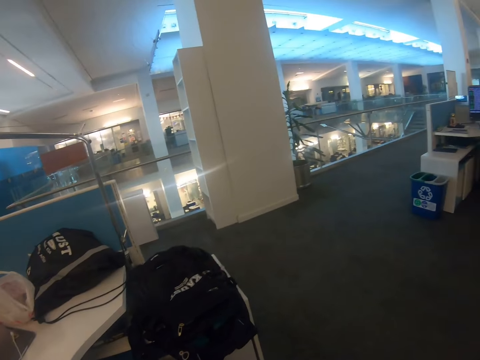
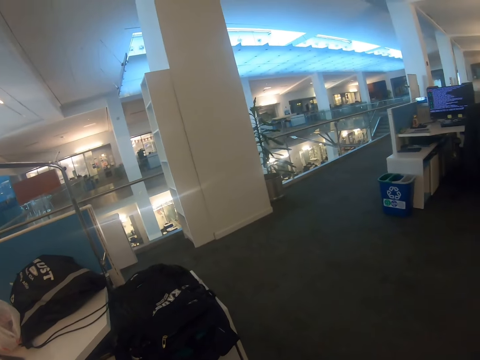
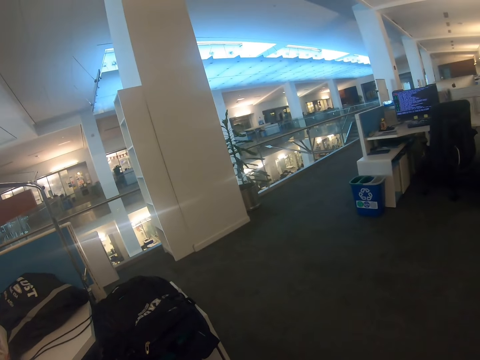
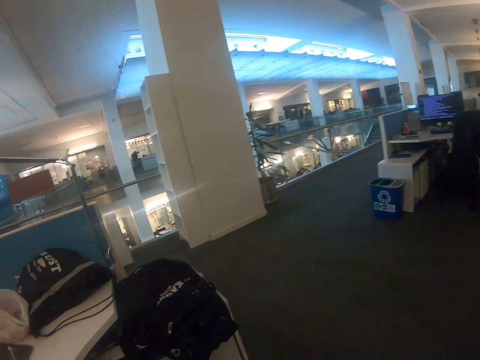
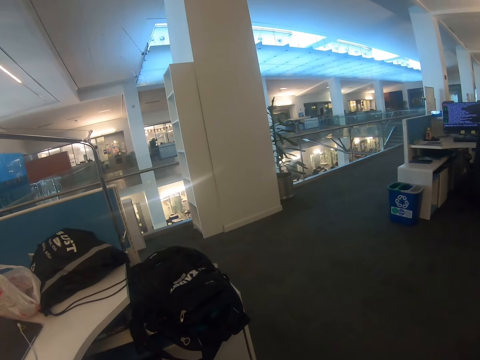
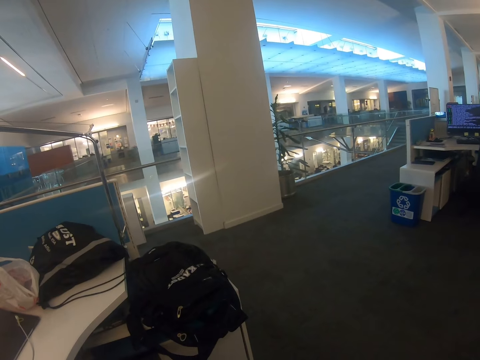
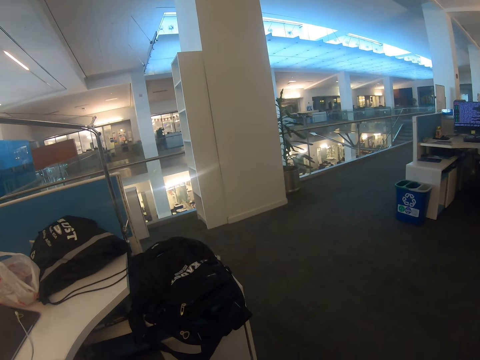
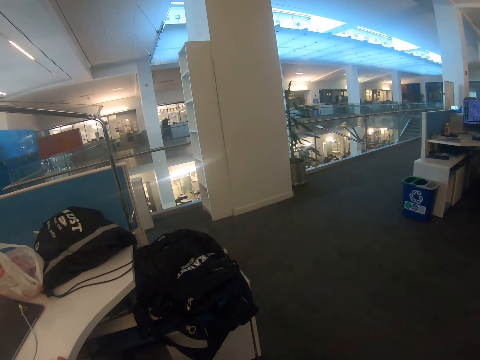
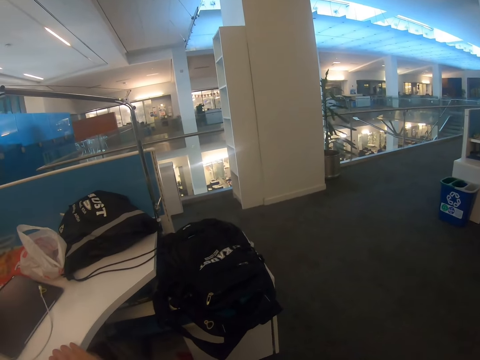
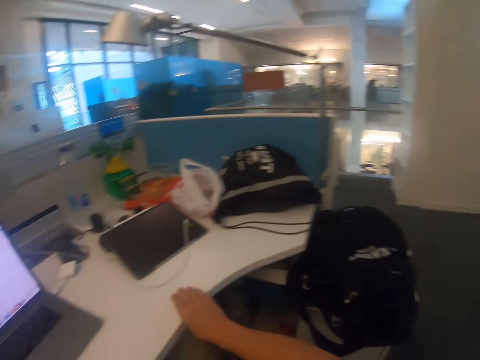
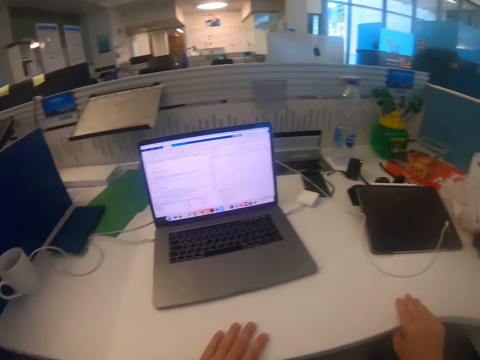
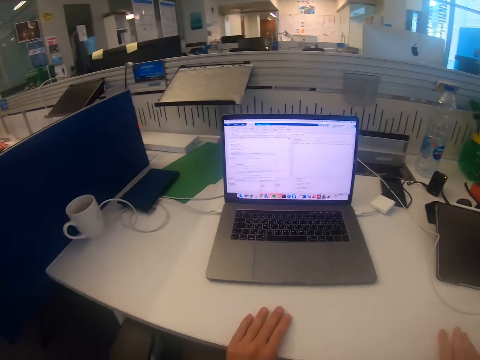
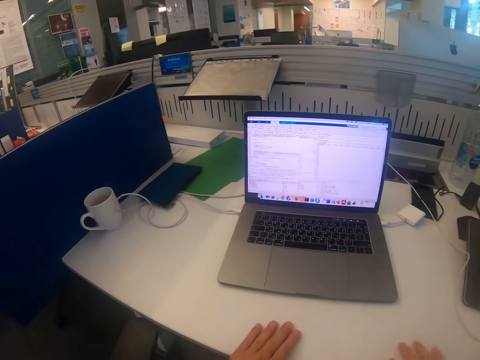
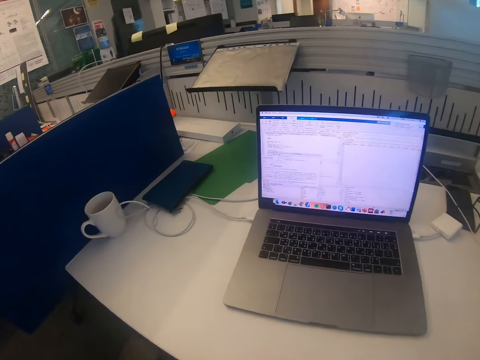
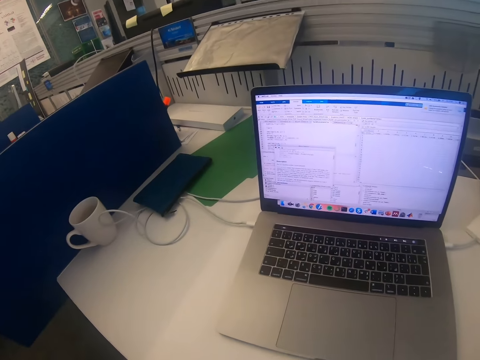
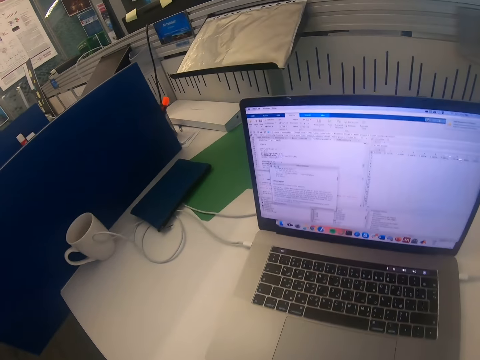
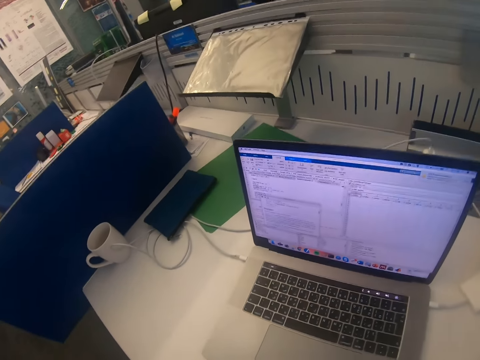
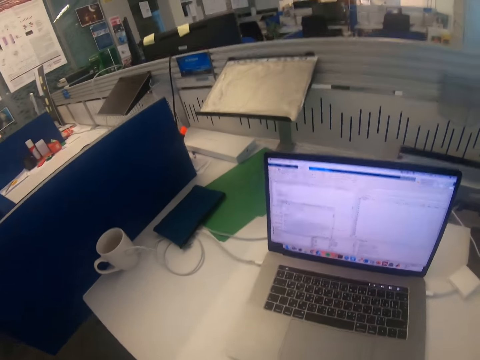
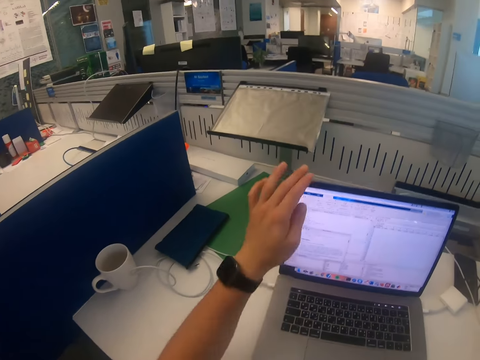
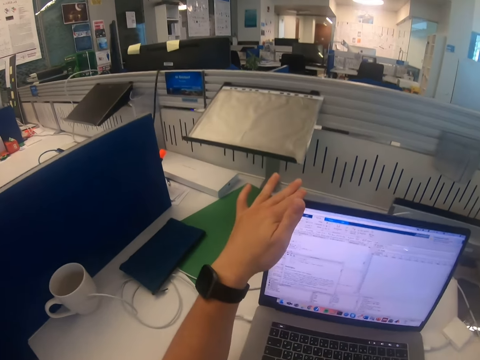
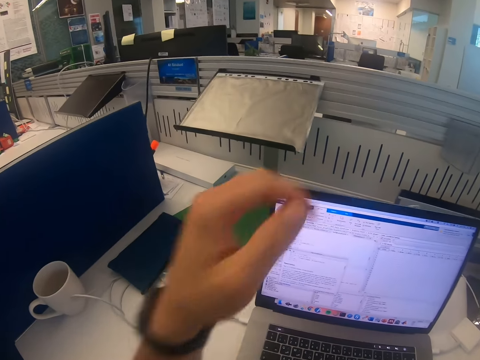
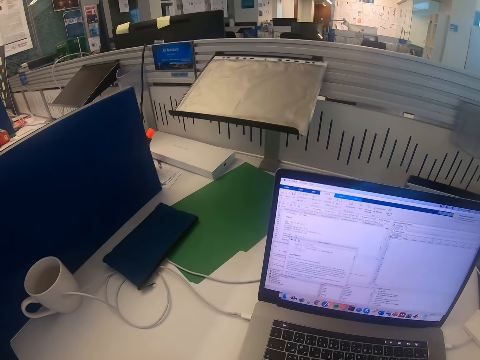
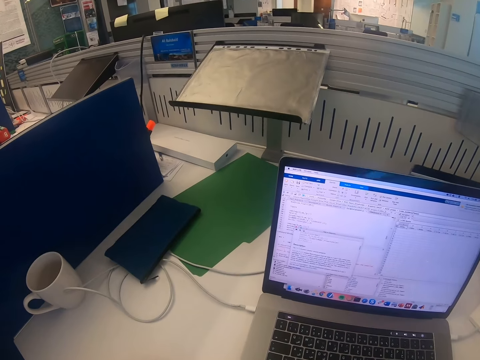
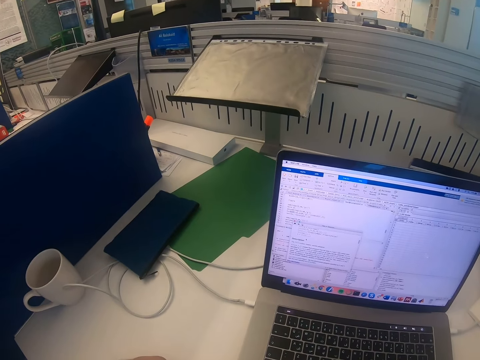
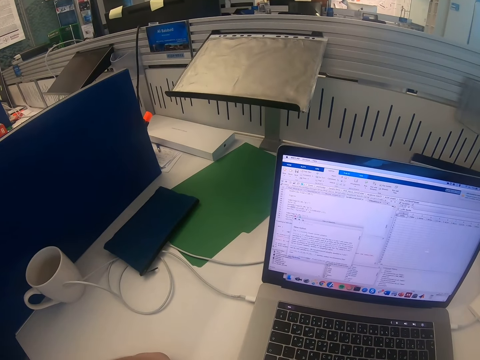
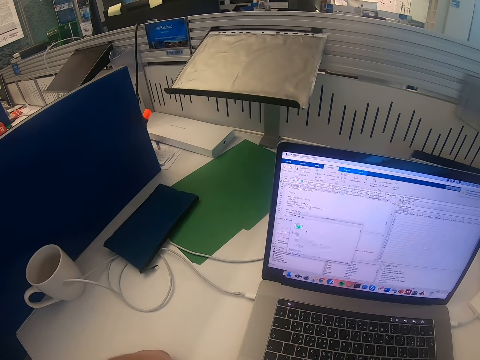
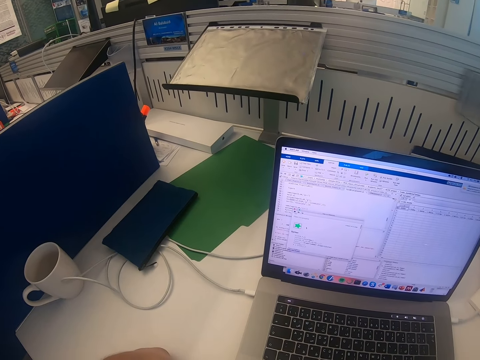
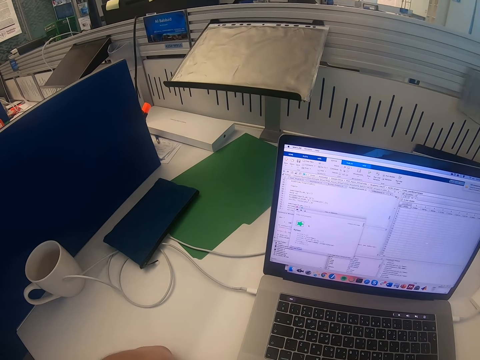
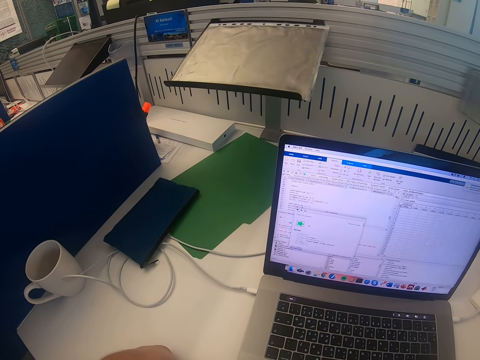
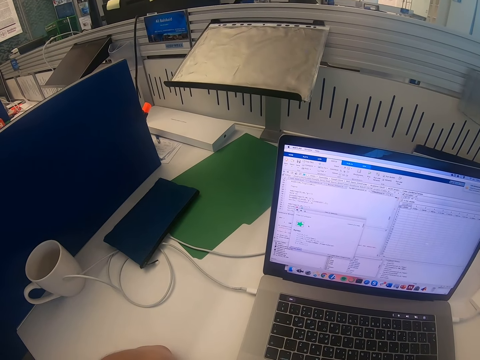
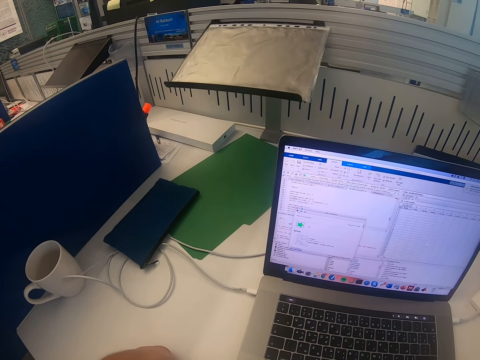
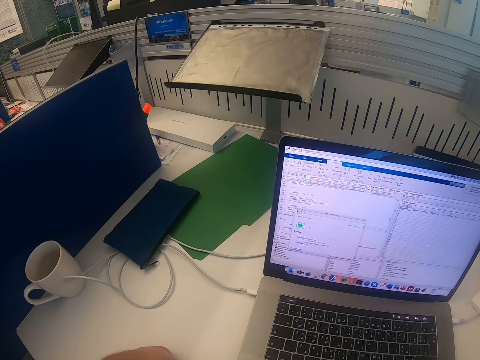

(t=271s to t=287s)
The camera wearer walks around the room. They touch the table. They adjust the laptop, touch the laptop, lift up the hand and operate the laptop.

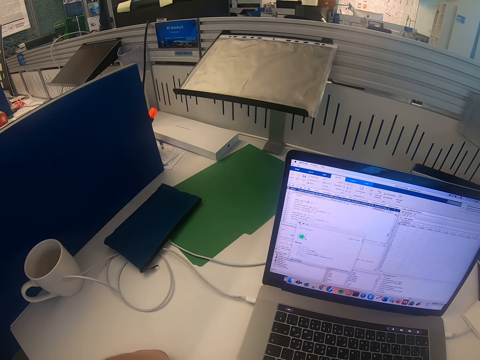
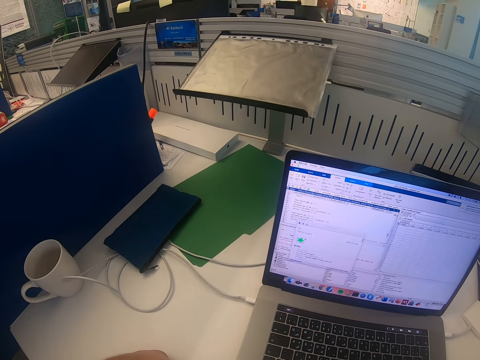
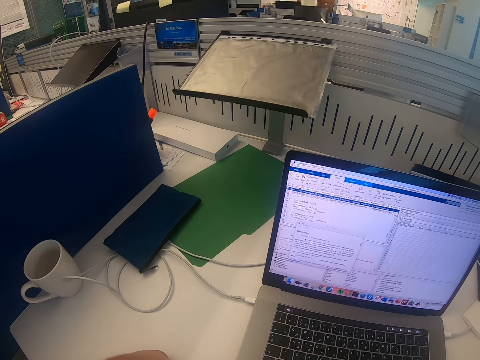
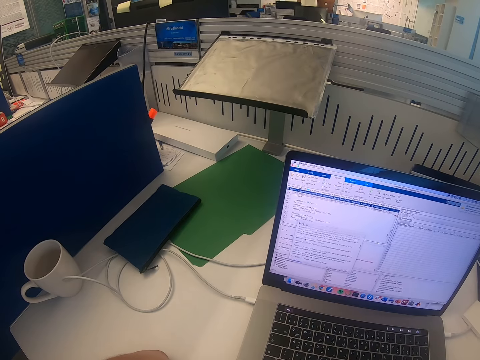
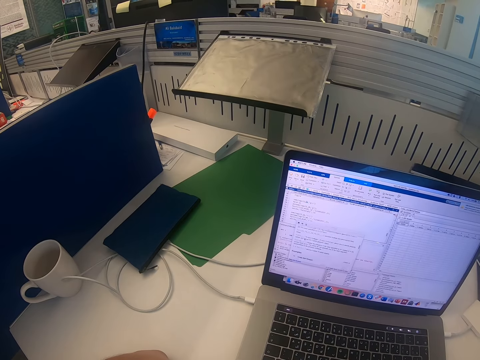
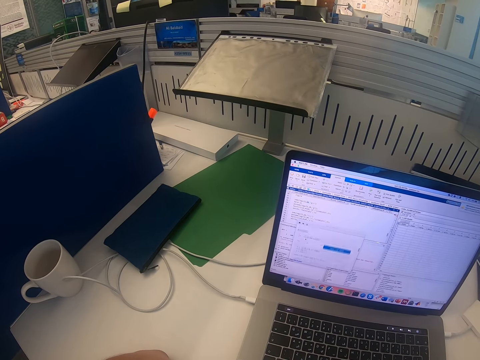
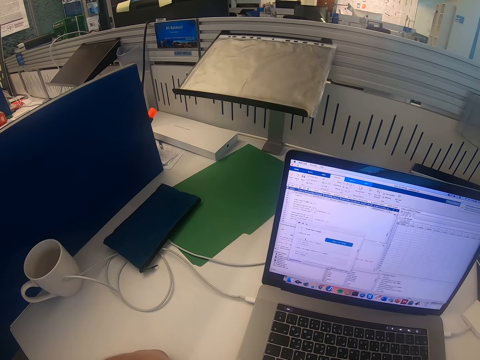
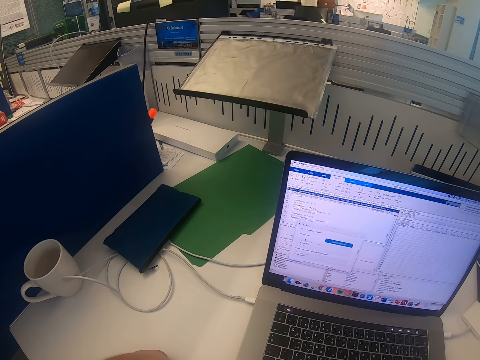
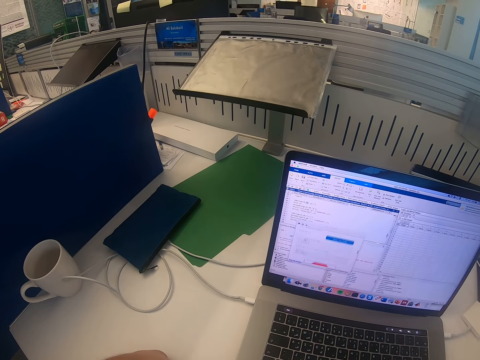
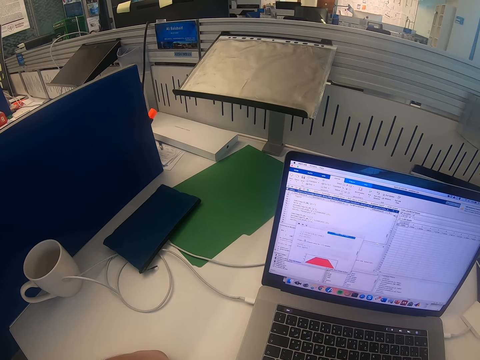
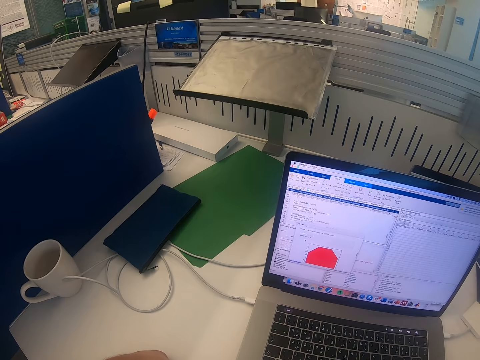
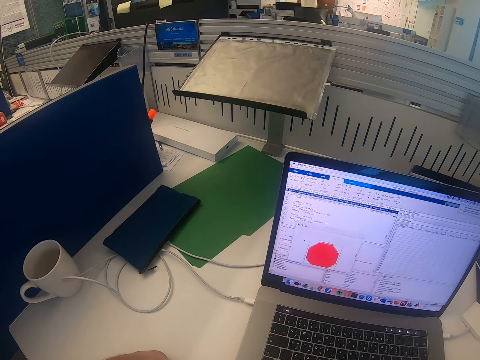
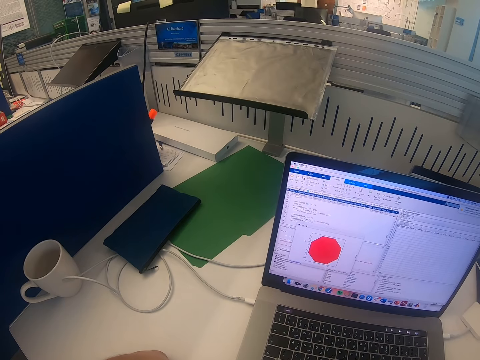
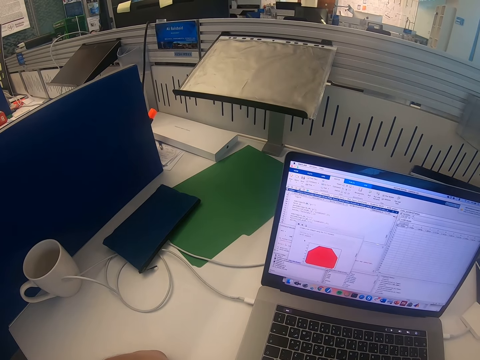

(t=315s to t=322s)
The camera wearer scrolls the laptop.

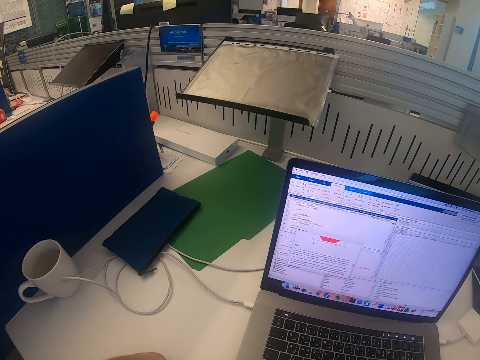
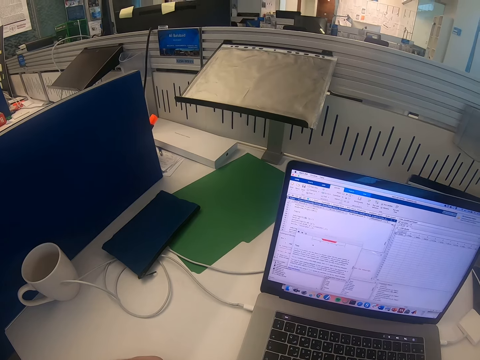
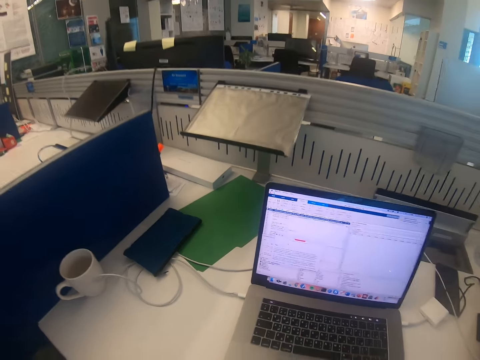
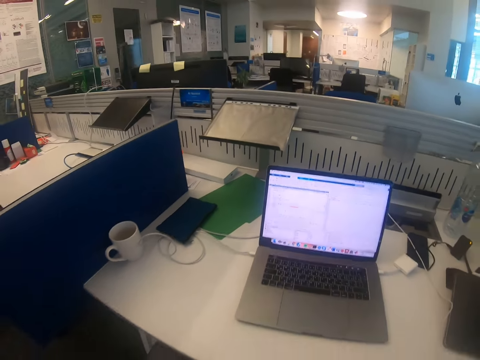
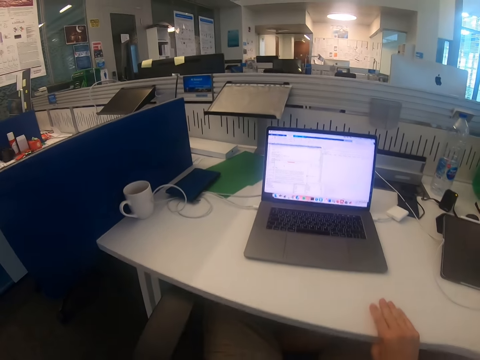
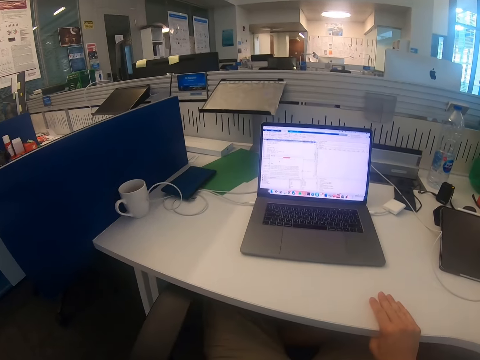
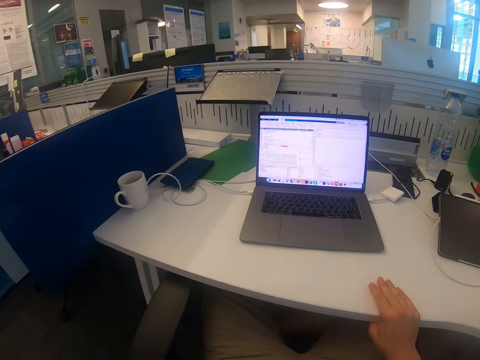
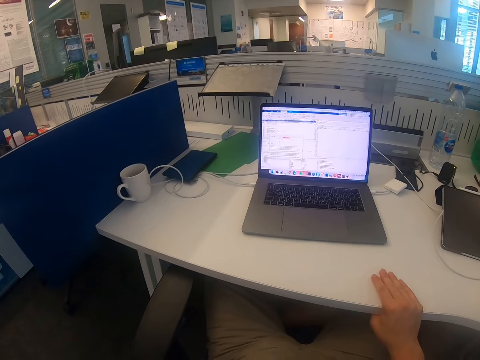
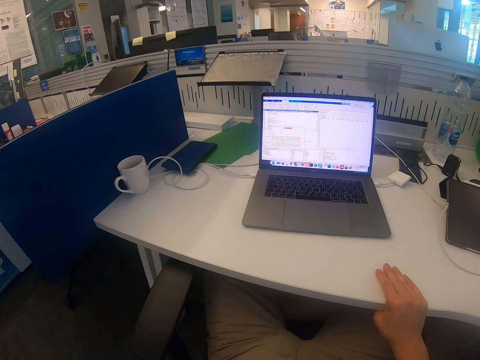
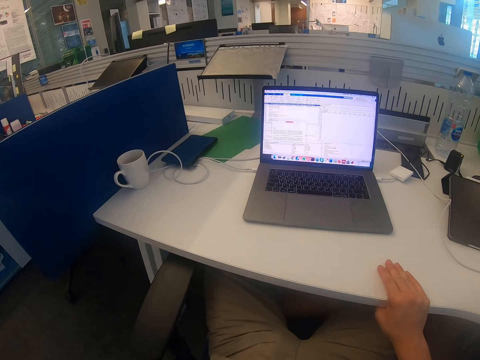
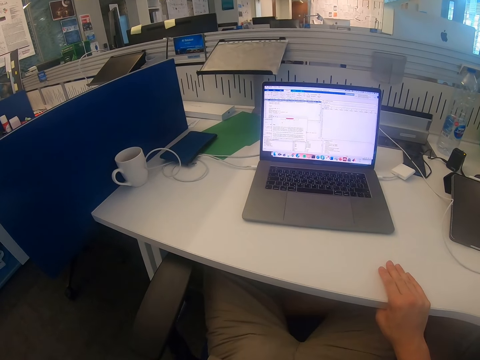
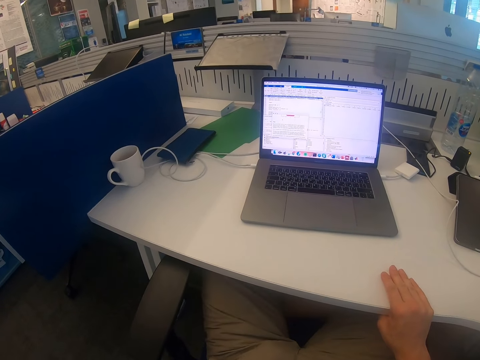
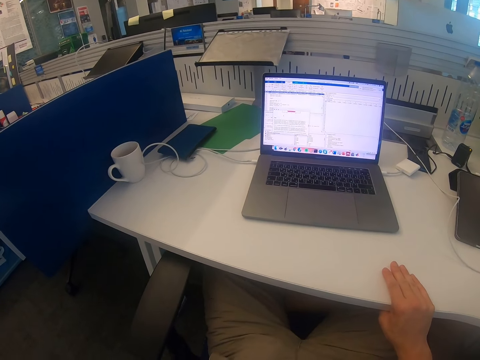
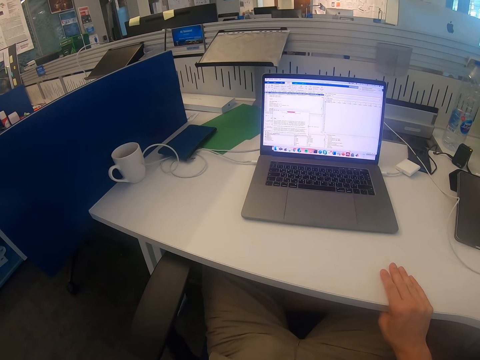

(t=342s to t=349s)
The camera wearer holds the table with the right hand. They touch the laptop.
